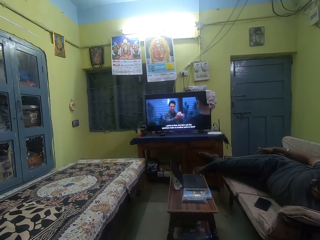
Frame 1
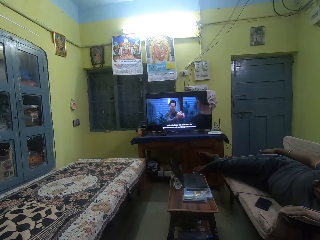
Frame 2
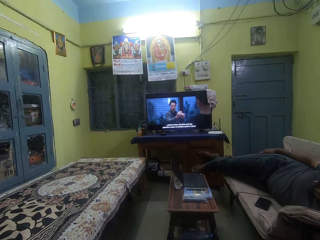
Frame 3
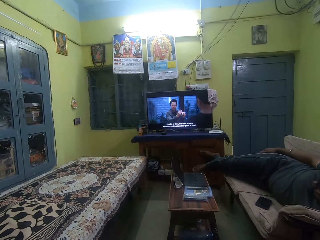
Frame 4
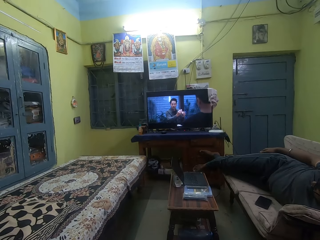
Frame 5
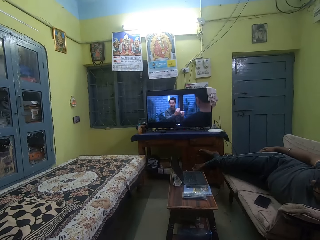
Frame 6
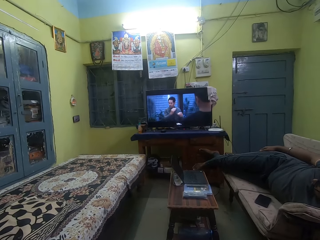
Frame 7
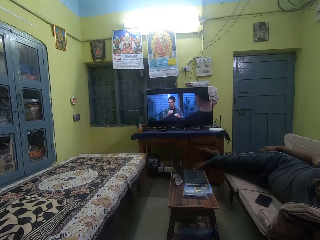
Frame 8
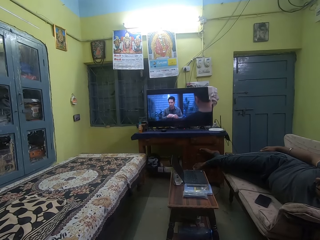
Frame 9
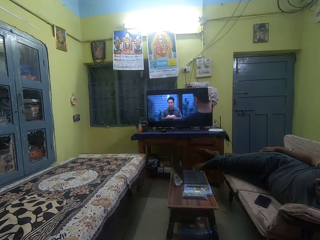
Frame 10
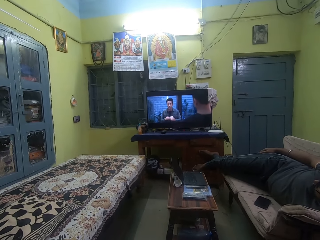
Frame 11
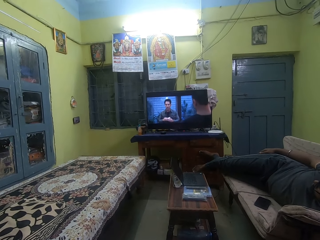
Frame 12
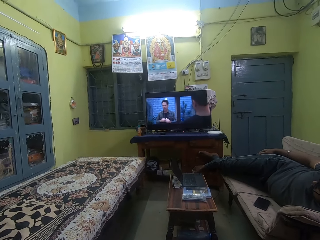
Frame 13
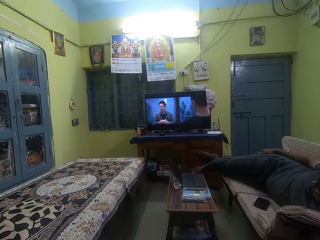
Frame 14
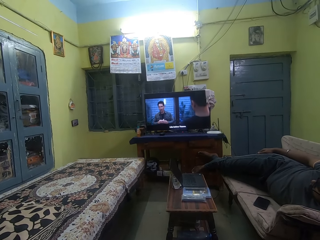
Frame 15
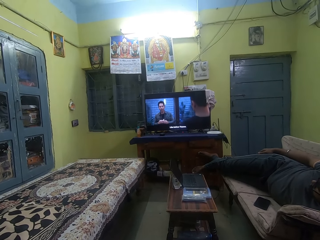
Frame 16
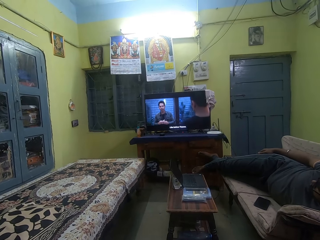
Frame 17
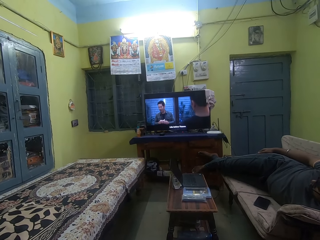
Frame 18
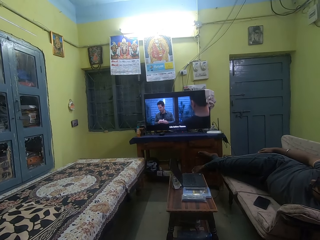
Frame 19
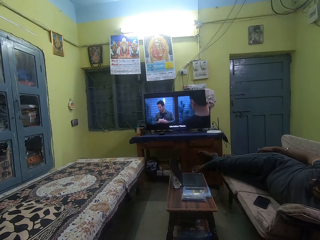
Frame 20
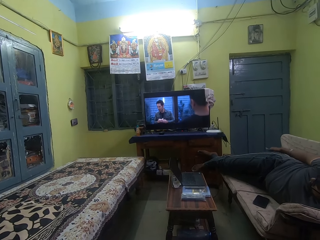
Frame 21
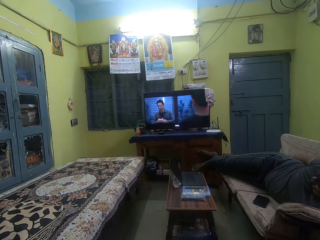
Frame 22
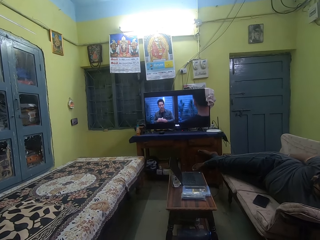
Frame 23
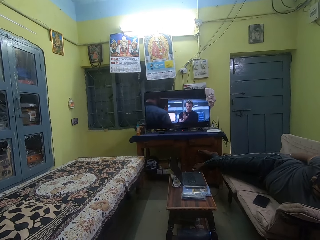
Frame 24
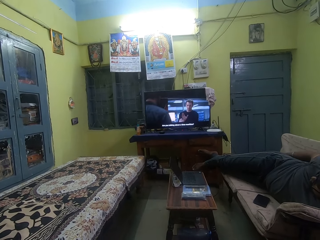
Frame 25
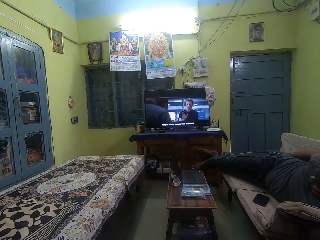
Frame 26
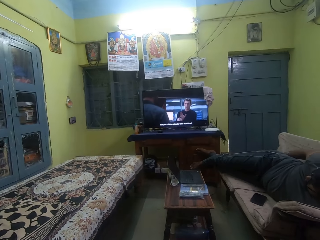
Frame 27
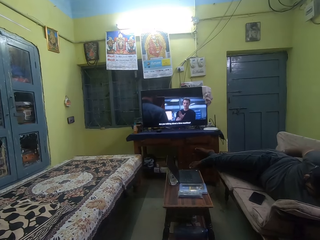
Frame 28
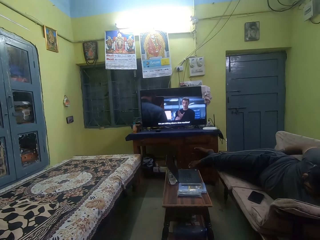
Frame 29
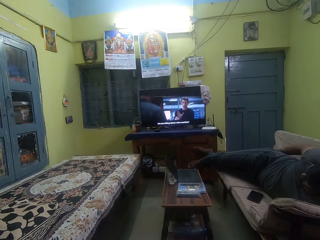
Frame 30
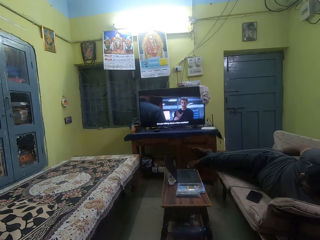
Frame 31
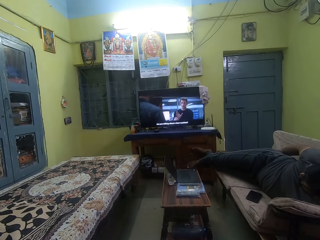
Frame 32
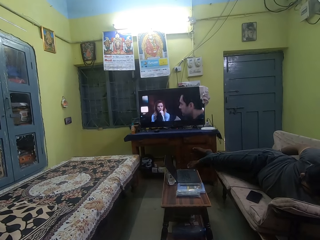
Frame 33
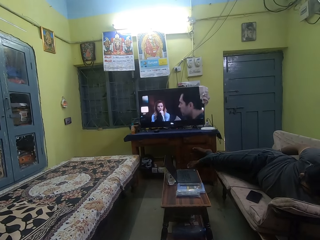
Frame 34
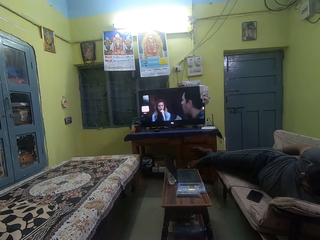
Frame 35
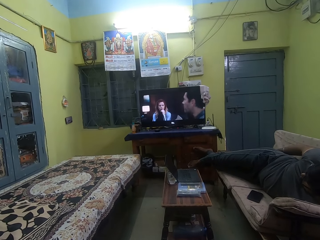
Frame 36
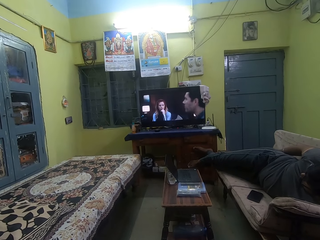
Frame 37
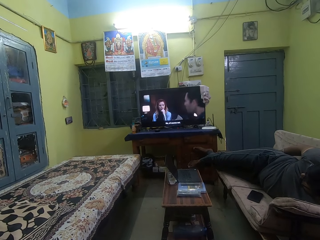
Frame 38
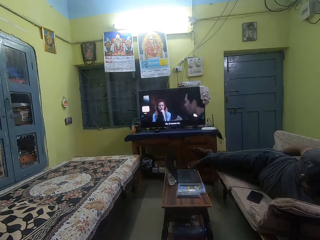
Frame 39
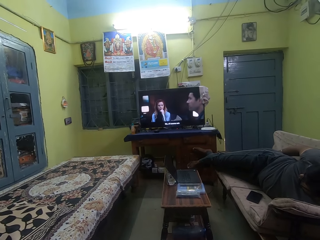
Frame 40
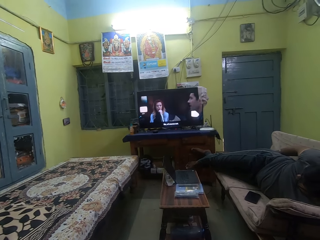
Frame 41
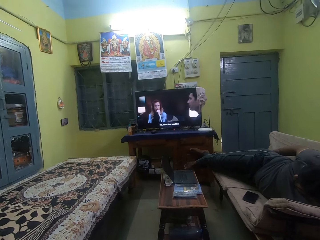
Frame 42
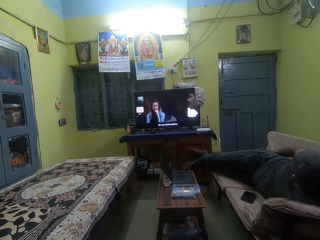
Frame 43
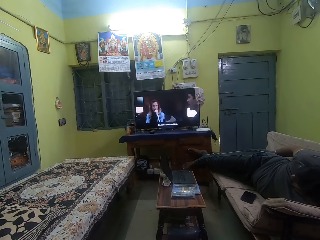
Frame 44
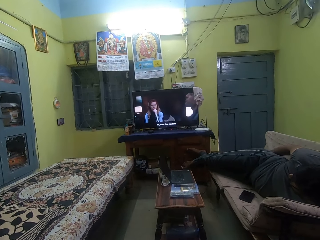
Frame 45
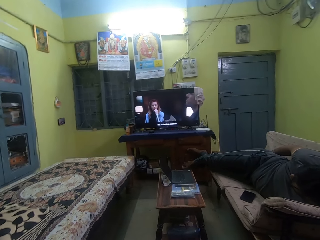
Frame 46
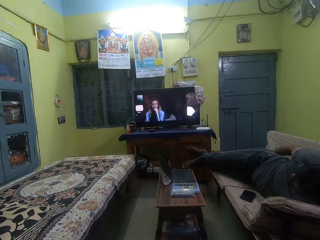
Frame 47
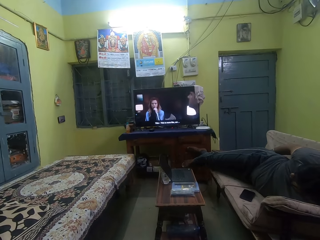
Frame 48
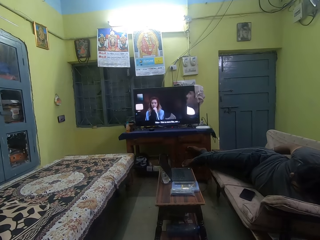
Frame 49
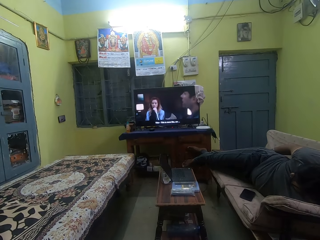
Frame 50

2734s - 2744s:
The camera wearer watches television. The man itches his legs with his right hand.

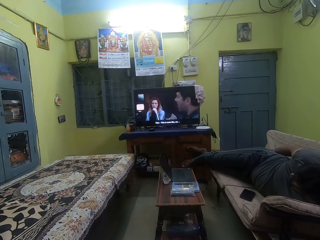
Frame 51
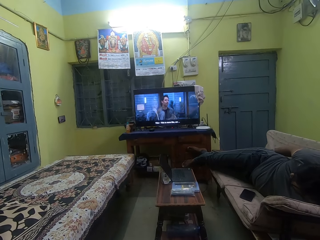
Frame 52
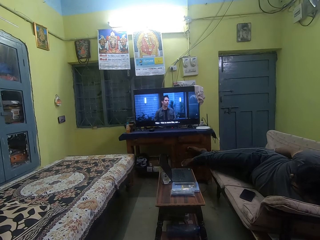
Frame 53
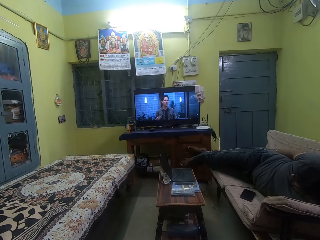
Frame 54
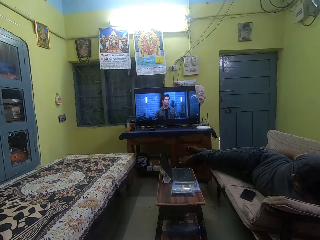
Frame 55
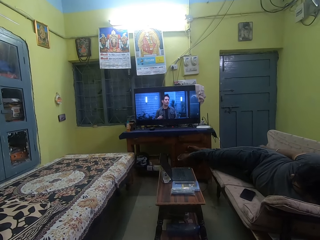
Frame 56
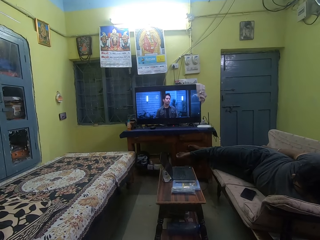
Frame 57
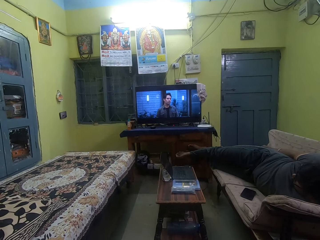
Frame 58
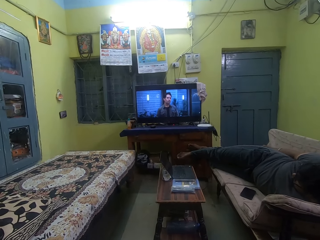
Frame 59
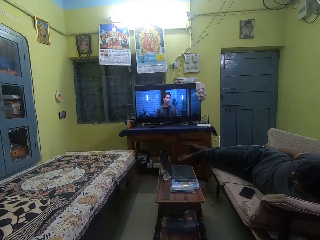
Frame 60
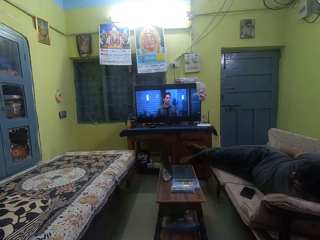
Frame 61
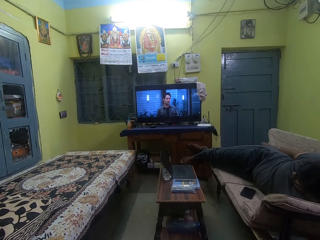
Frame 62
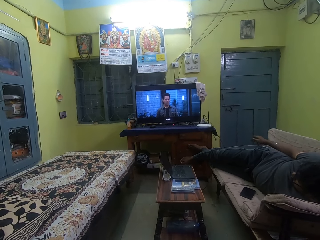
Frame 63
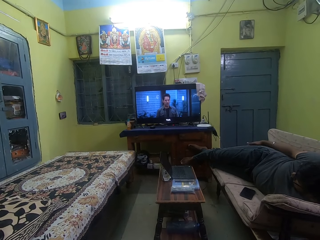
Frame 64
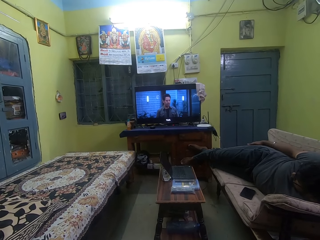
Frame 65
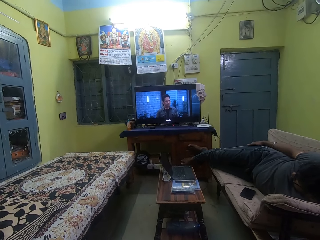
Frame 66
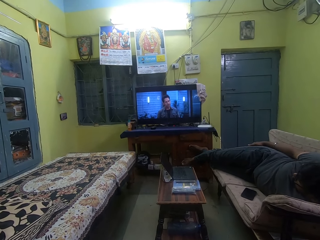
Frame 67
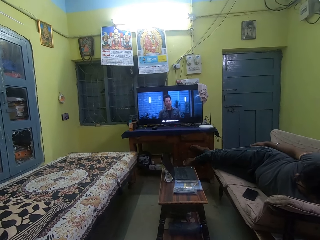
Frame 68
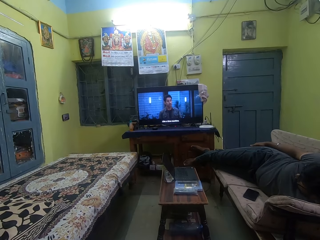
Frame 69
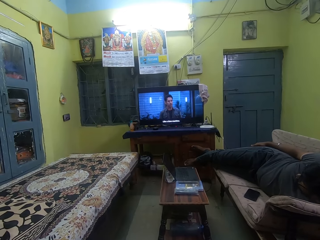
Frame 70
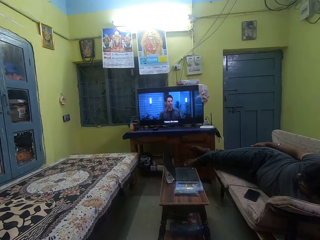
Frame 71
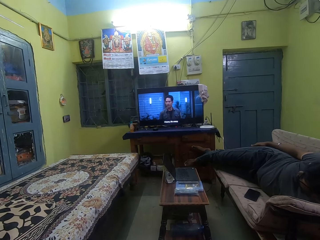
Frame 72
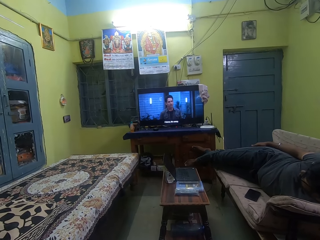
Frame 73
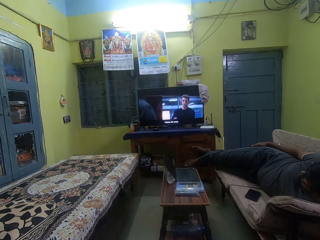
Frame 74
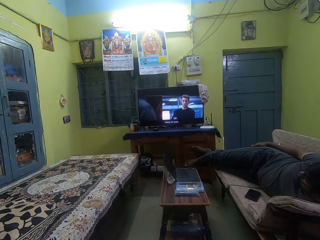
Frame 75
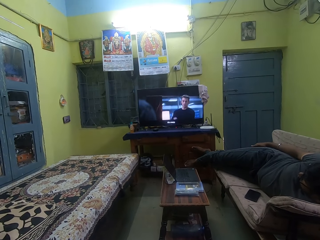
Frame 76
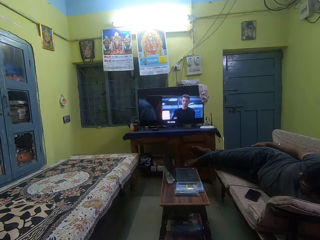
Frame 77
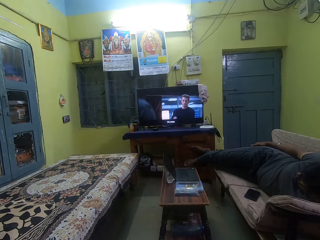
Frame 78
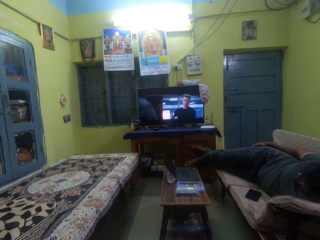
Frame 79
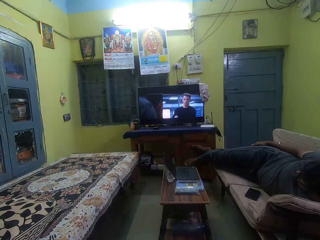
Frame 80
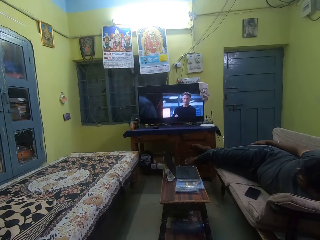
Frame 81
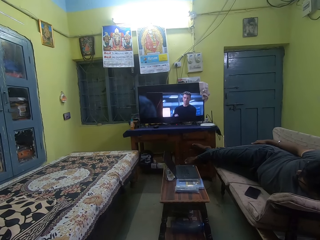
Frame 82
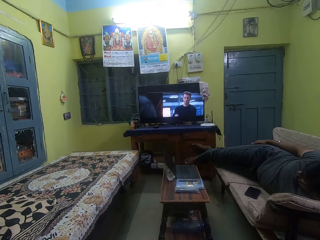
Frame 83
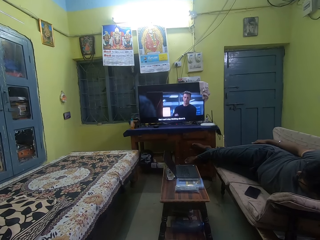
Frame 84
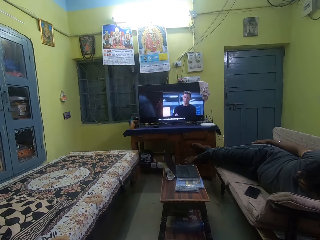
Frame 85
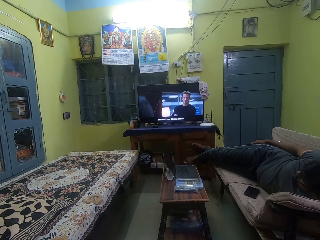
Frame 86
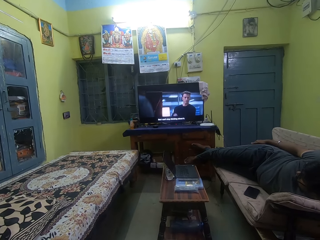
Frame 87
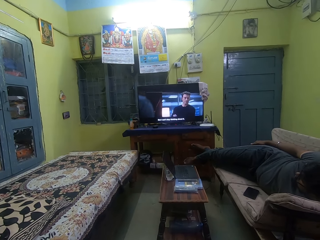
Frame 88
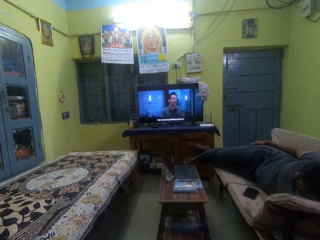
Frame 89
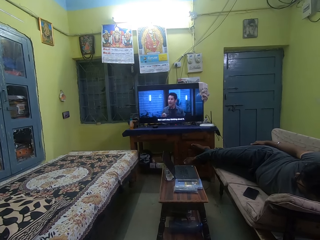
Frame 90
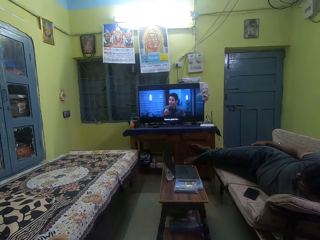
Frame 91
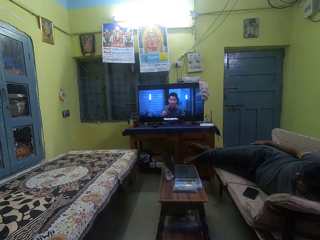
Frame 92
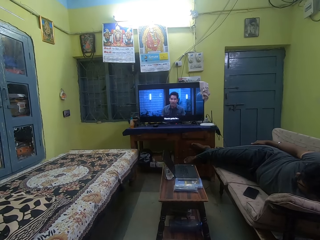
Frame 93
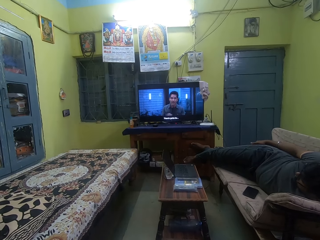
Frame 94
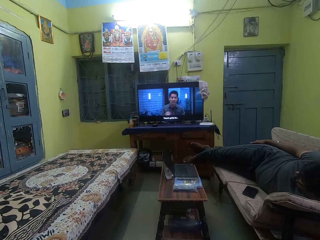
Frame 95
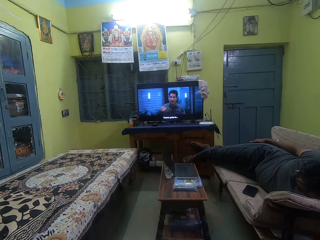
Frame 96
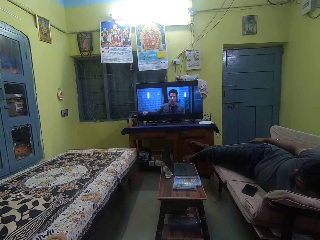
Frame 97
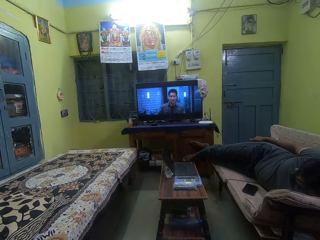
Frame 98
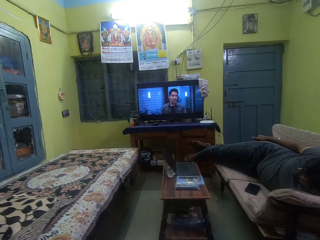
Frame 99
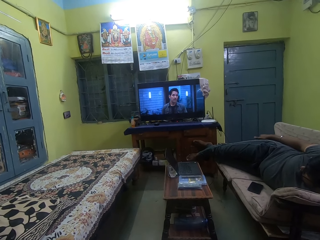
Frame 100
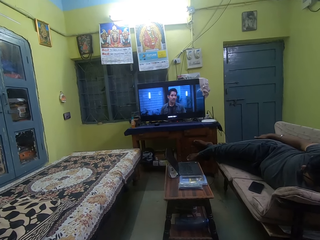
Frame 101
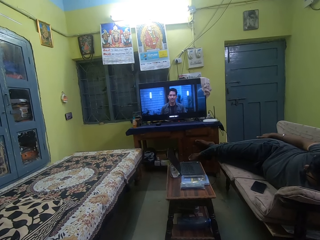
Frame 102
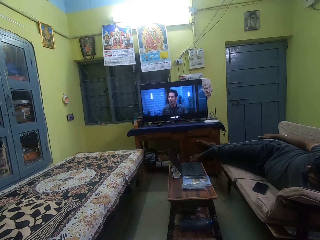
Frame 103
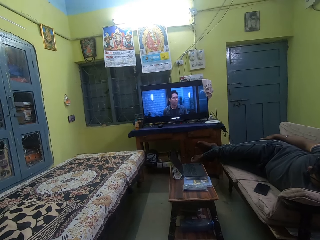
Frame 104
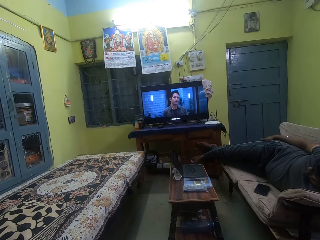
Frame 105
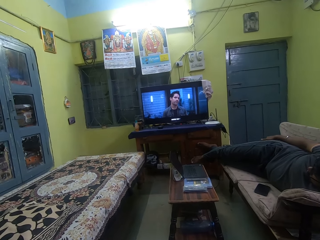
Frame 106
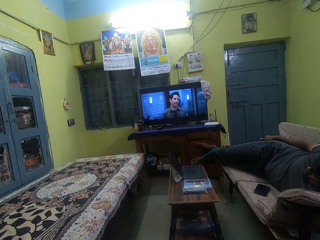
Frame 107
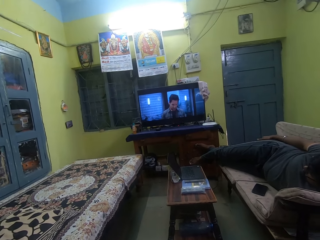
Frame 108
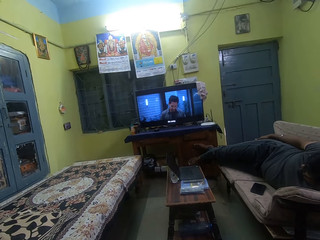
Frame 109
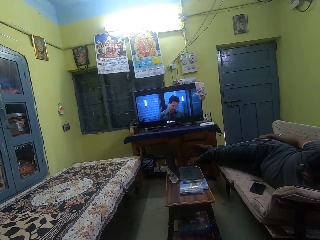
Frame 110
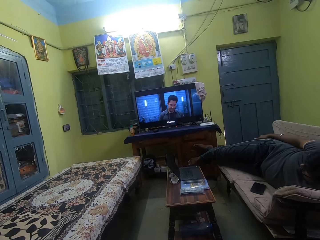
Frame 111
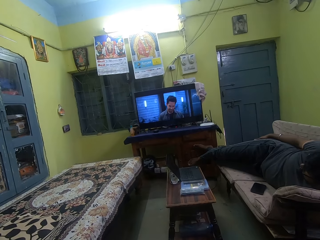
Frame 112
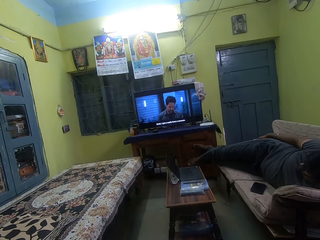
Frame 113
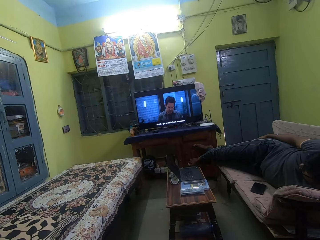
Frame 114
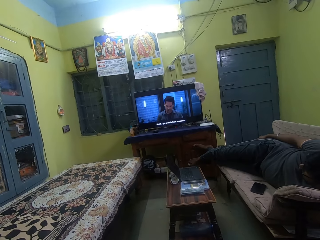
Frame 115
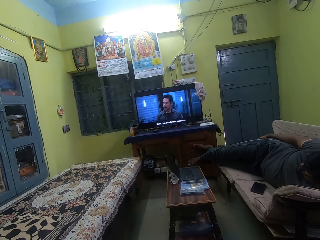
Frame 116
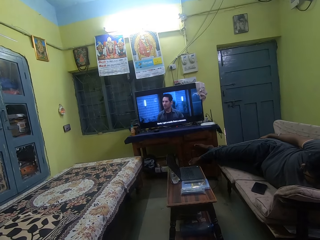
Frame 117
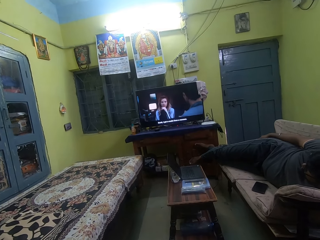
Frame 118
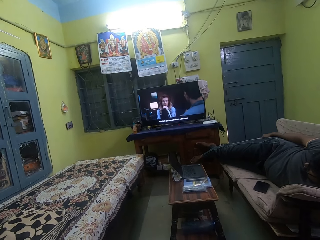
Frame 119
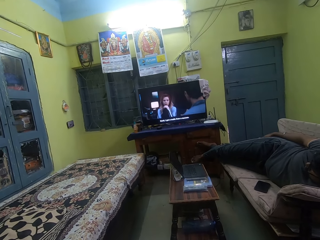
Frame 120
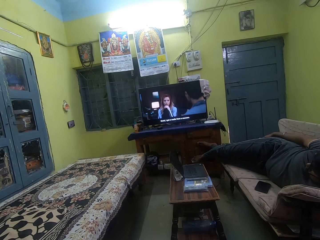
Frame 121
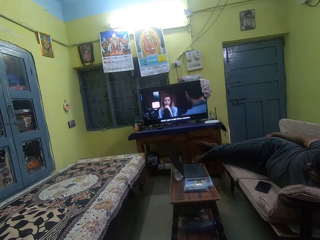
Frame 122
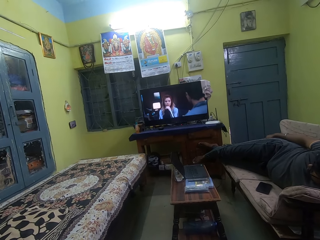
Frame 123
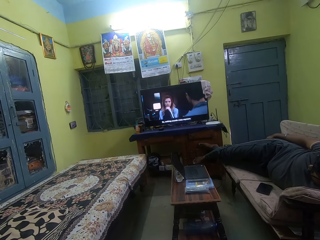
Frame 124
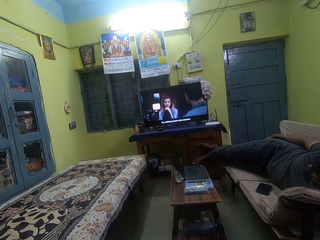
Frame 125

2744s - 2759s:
The camera wearer watches television.
